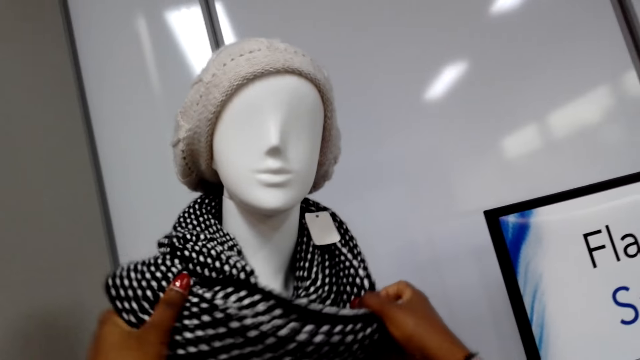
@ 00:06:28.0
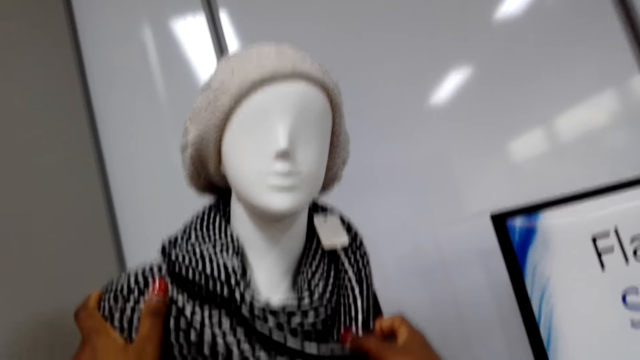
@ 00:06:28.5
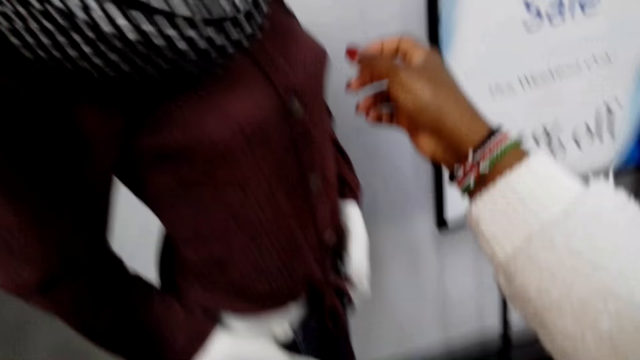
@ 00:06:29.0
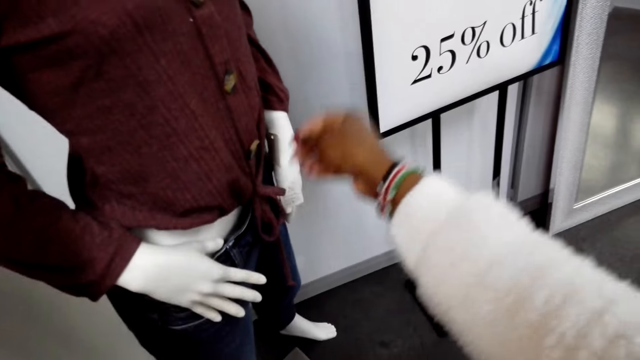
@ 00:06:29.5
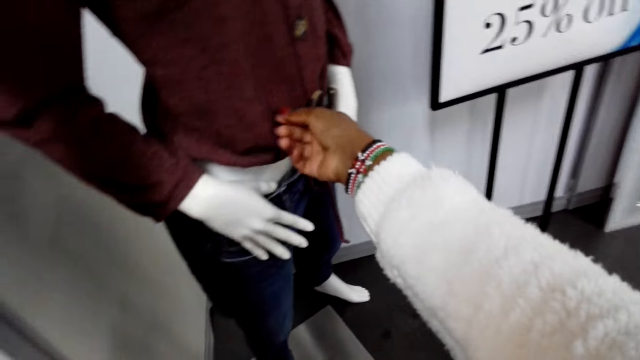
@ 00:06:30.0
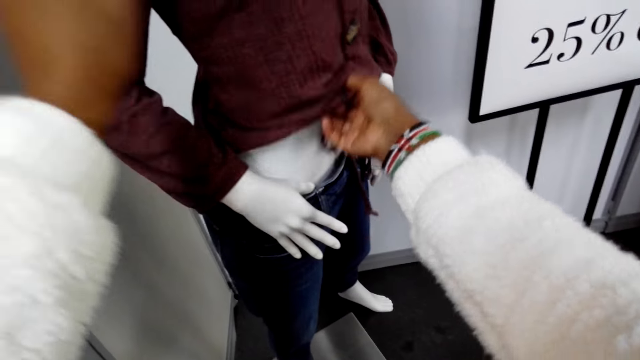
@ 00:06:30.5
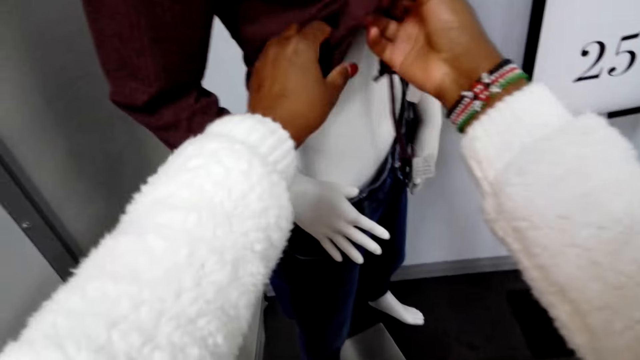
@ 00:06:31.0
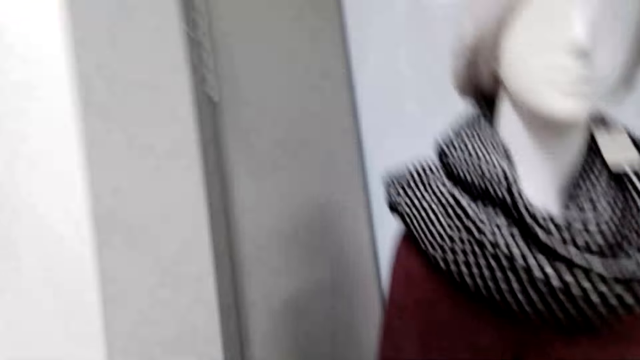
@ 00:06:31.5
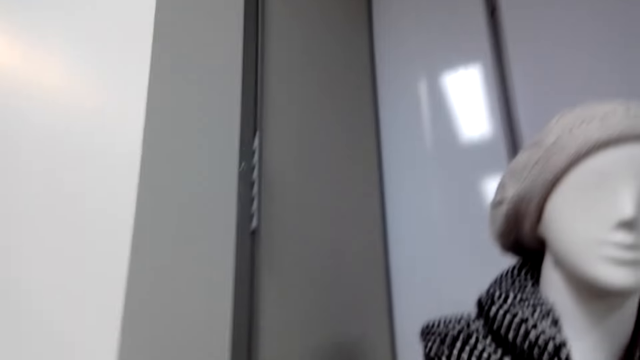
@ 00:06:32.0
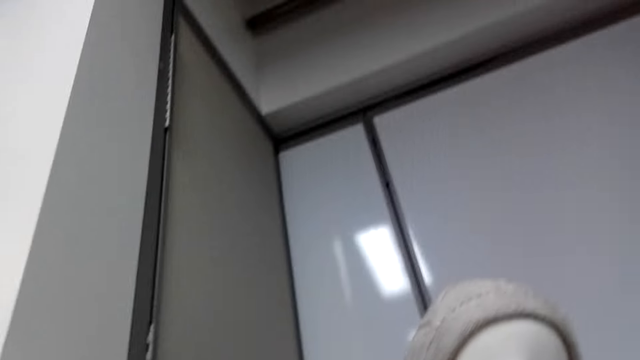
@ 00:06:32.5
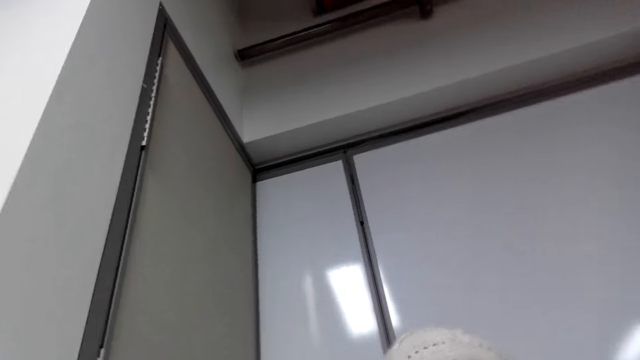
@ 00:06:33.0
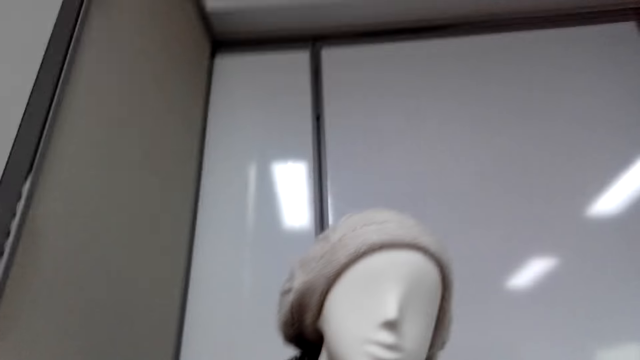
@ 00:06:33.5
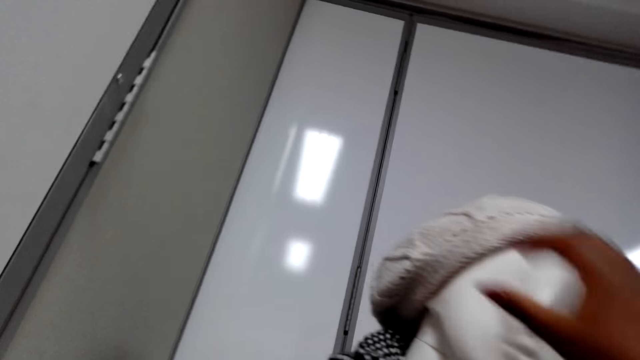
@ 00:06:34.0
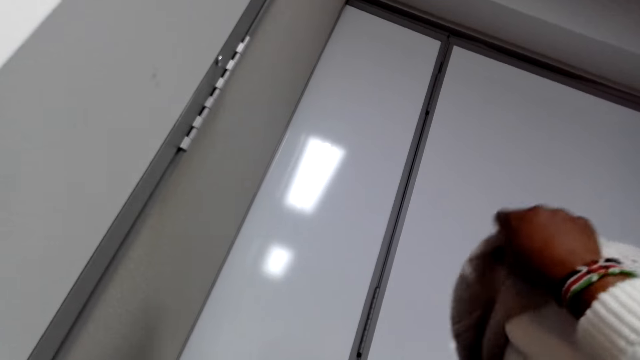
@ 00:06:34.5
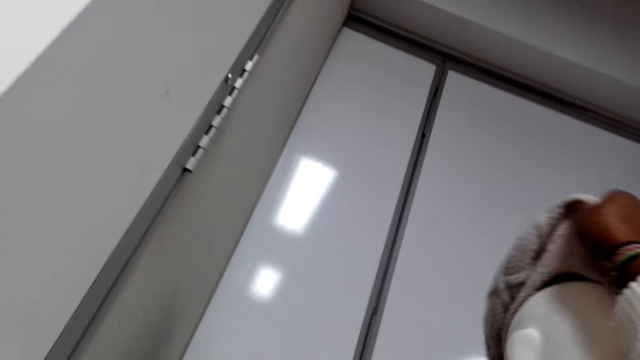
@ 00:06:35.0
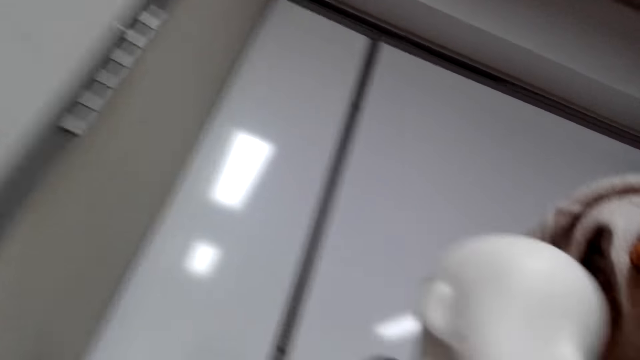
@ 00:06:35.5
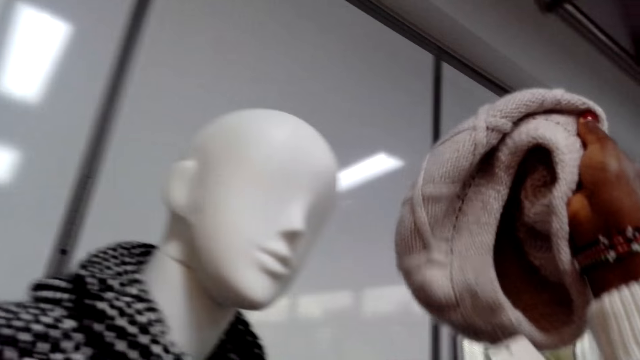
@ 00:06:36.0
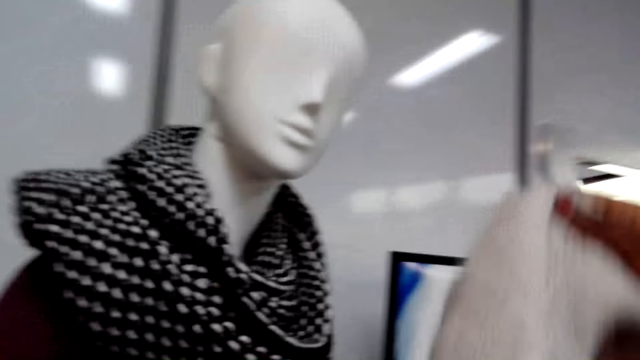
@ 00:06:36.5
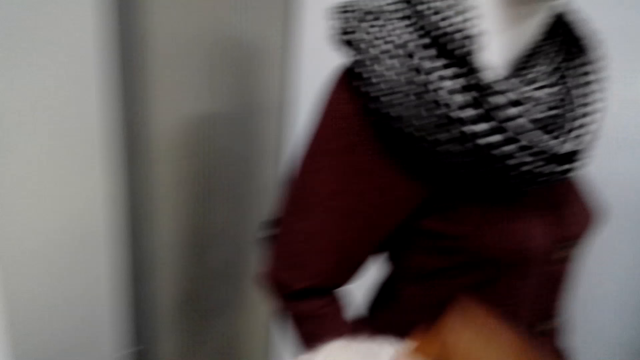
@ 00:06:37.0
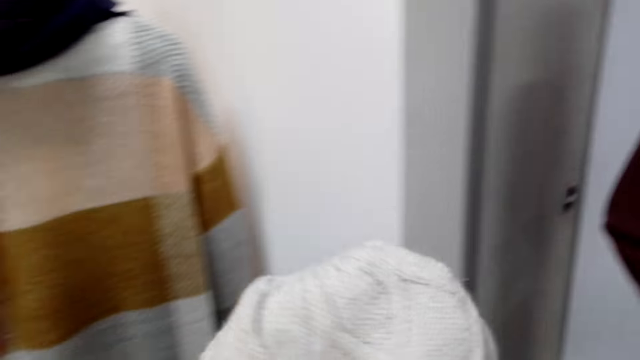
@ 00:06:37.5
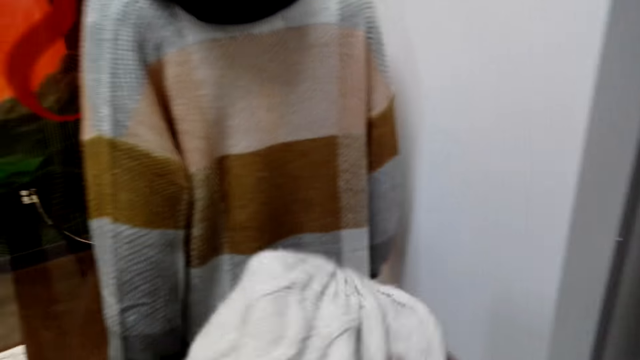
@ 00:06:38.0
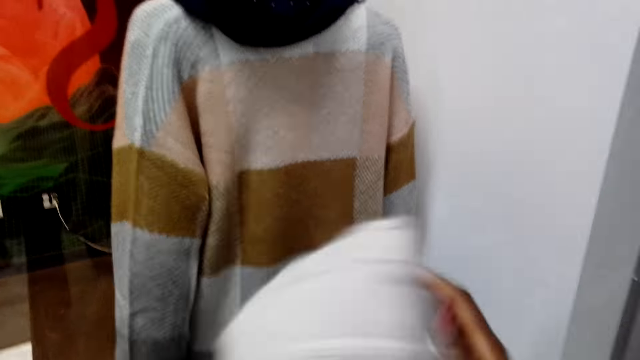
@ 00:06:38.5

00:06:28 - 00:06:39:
The camera wearer straightens a blouse on a dummy. They look around. They pick up a hat on the dummy. They straighten the hat.

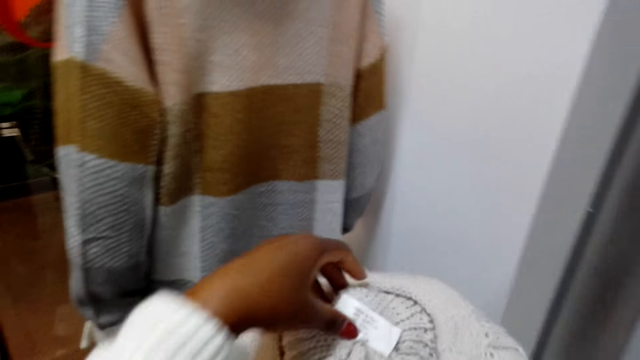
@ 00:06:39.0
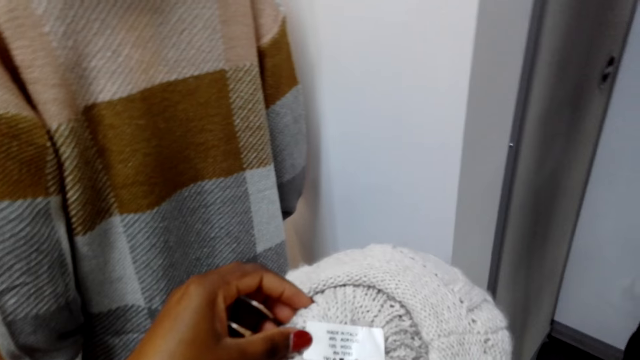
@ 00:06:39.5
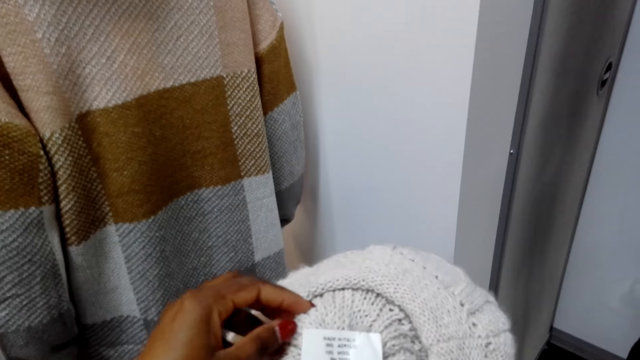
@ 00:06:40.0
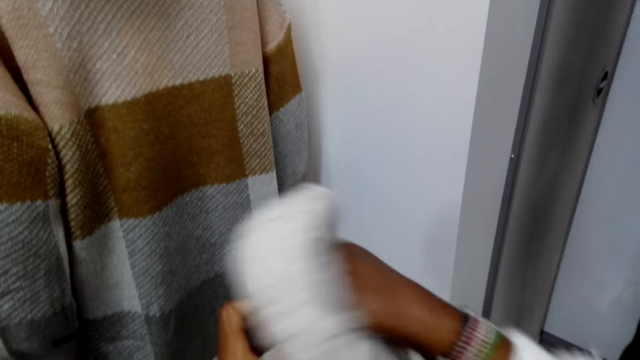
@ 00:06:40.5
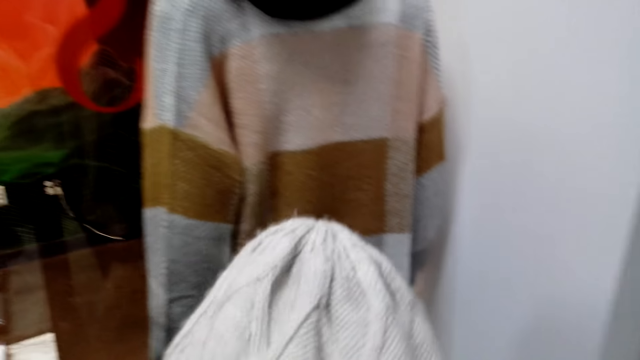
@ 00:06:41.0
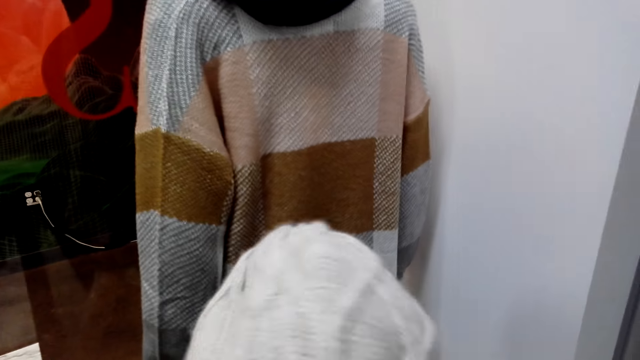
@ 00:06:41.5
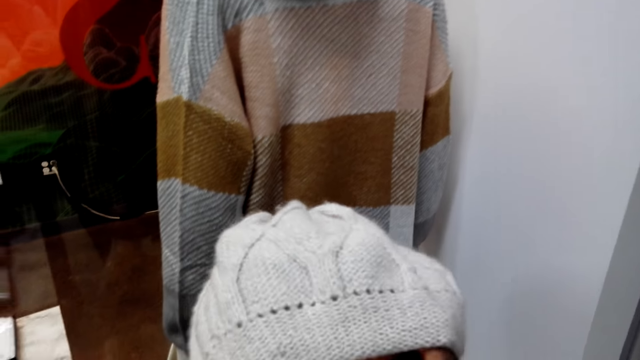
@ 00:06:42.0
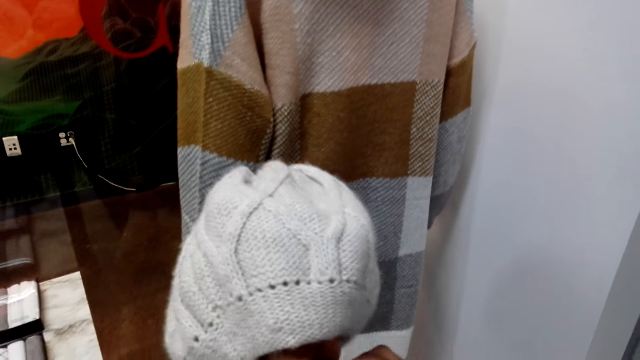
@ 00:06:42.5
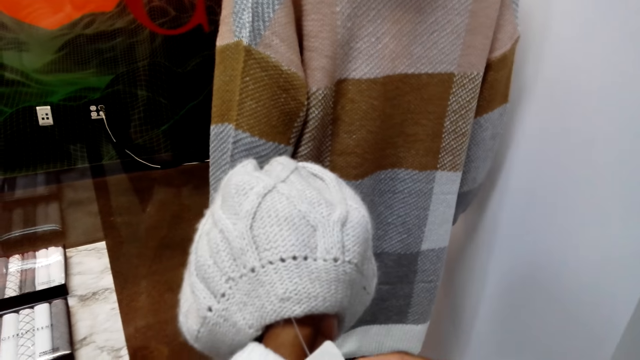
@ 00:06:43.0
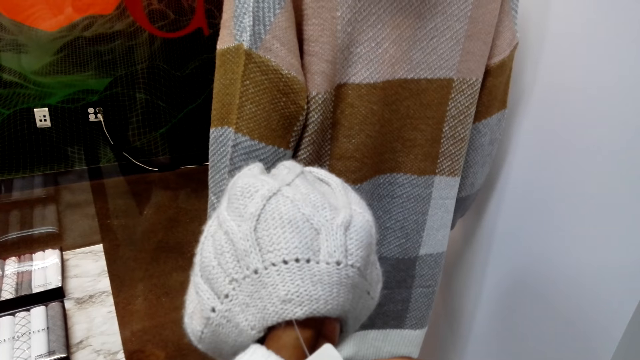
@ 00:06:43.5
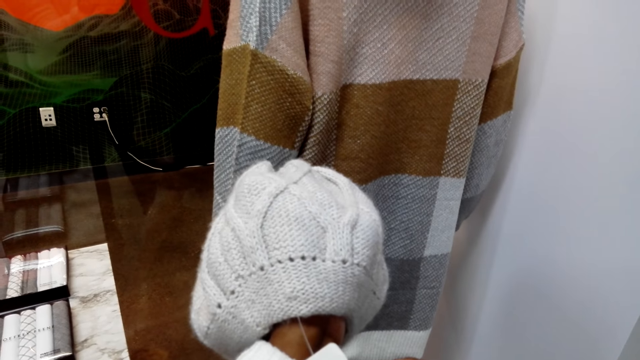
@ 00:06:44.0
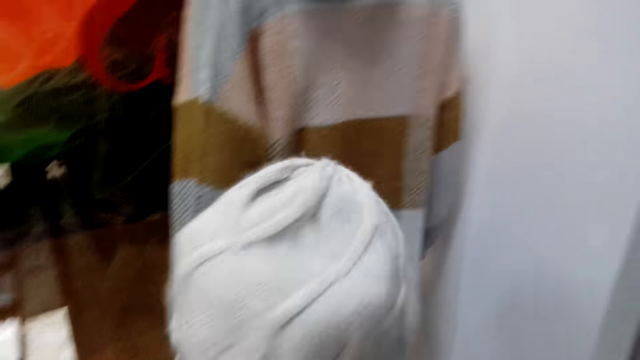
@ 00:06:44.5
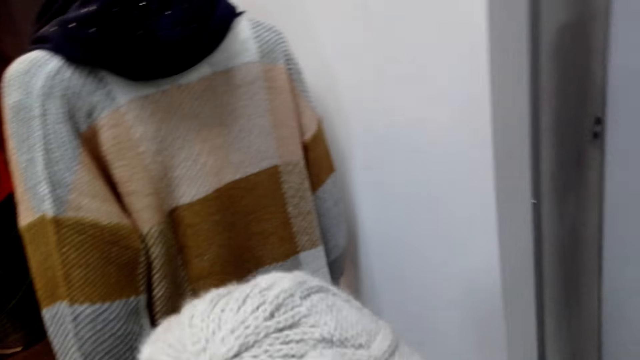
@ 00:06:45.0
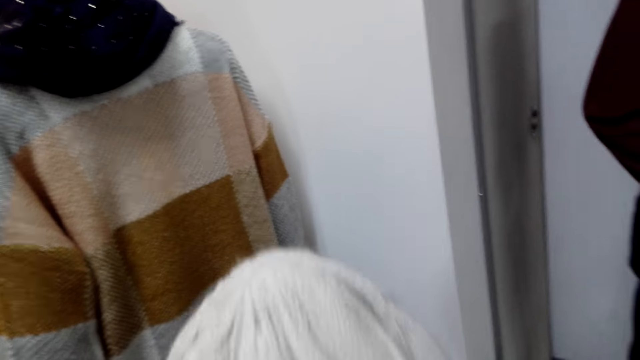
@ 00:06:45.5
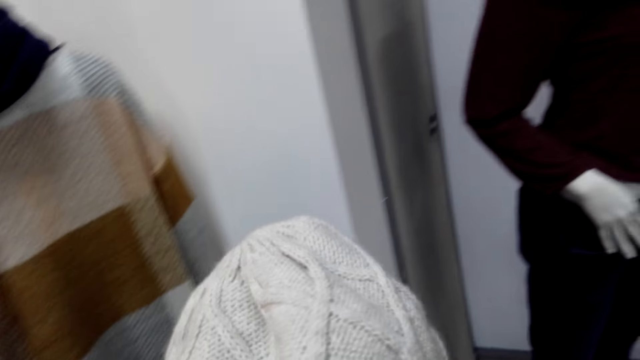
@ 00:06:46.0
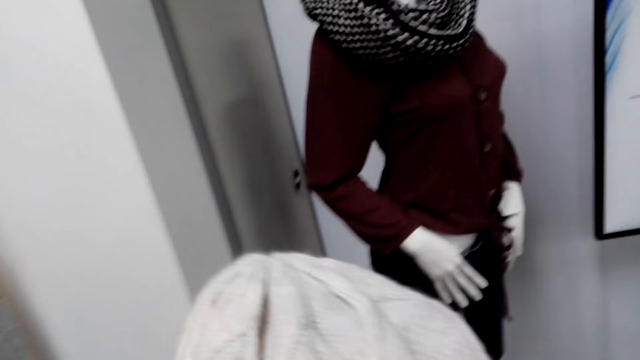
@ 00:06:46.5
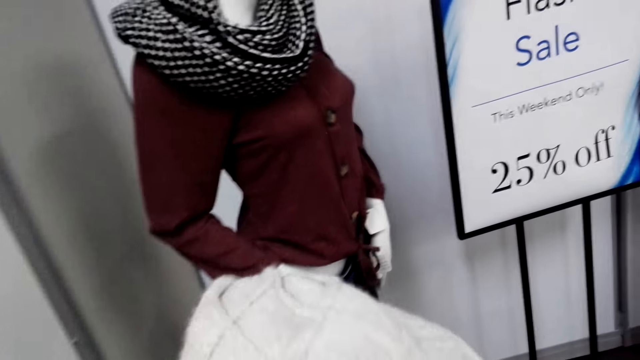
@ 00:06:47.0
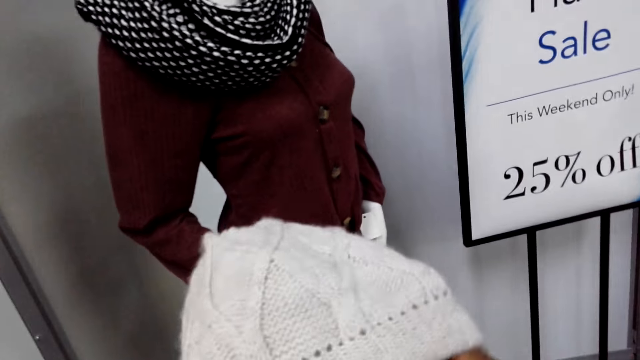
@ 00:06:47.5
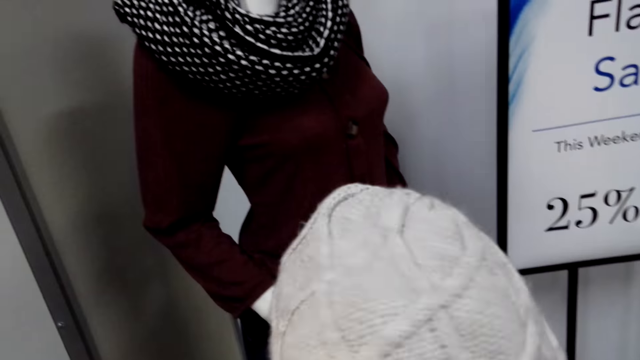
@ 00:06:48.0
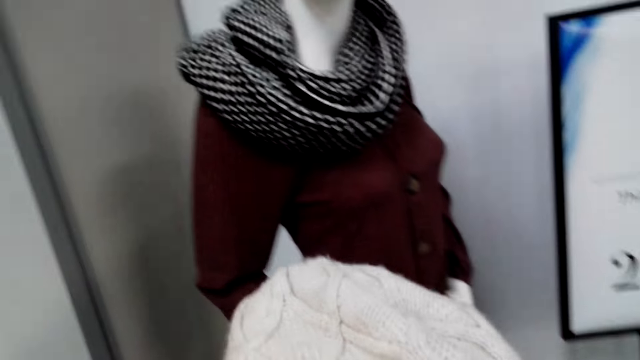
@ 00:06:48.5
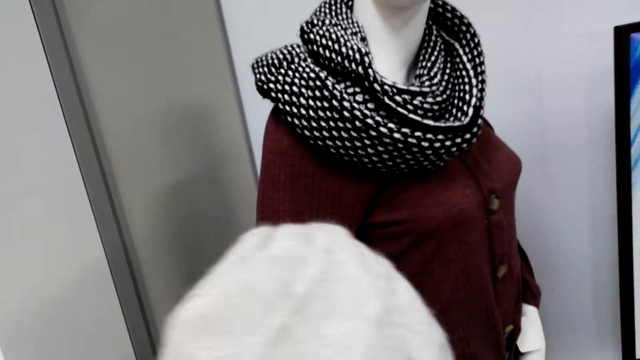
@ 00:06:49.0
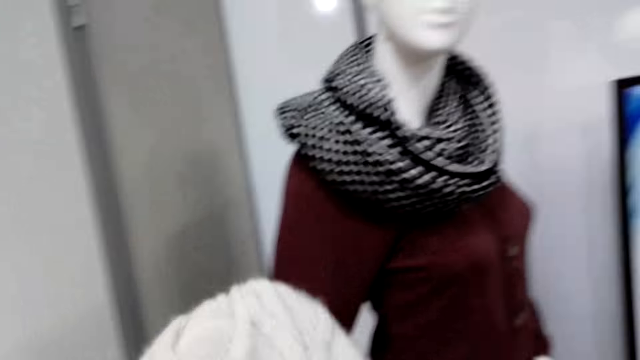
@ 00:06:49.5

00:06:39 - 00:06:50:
The camera wearer reads on a cloth tag on the hat. They turn the hat. They straighten the hat. They read on the cloth tag on the hat. They turn the hat in hand. They straighten the hat.
